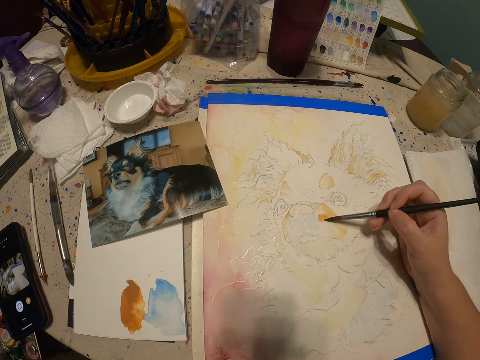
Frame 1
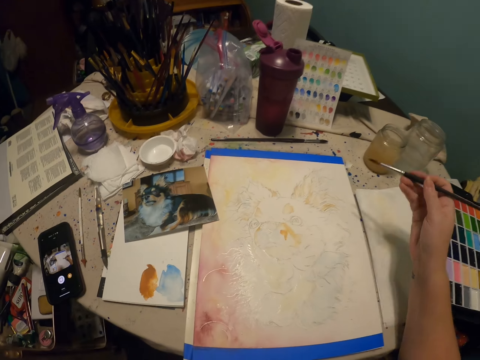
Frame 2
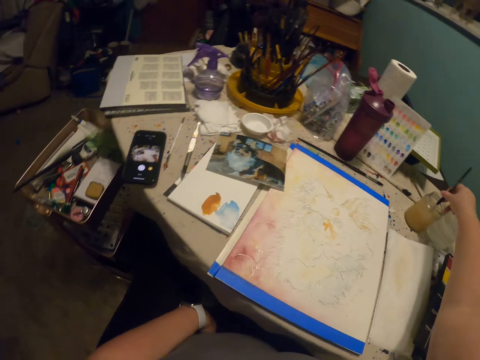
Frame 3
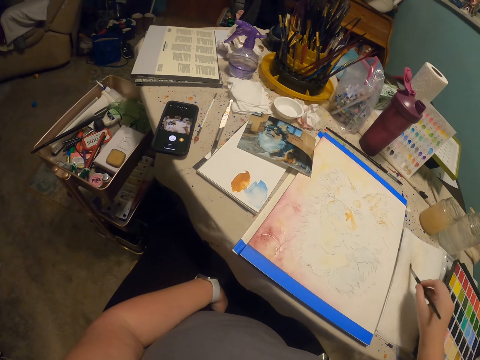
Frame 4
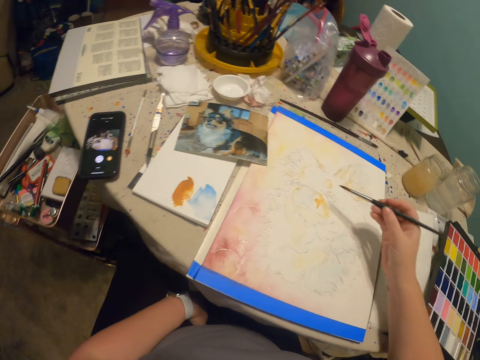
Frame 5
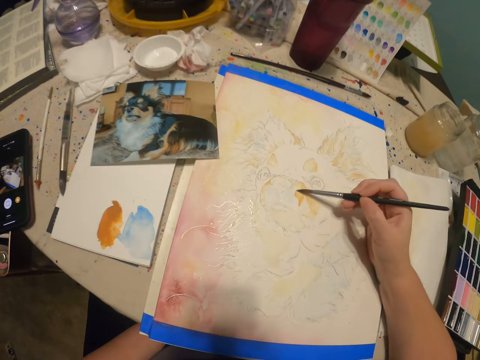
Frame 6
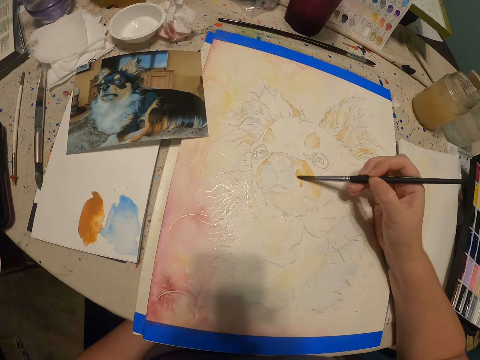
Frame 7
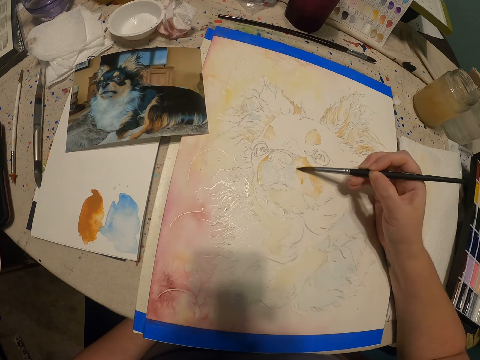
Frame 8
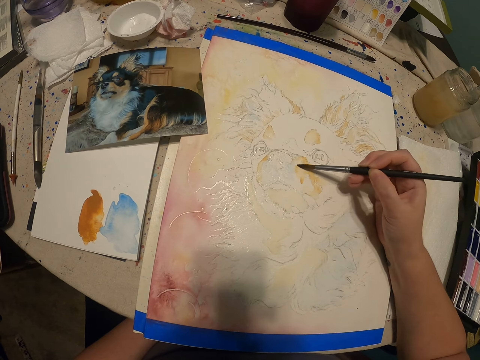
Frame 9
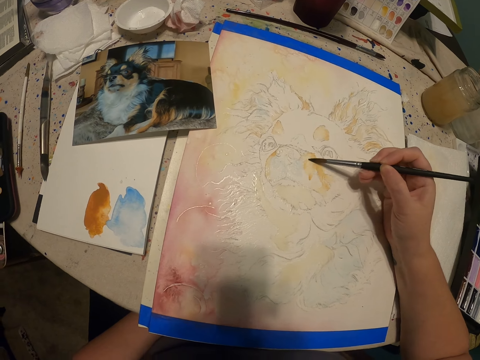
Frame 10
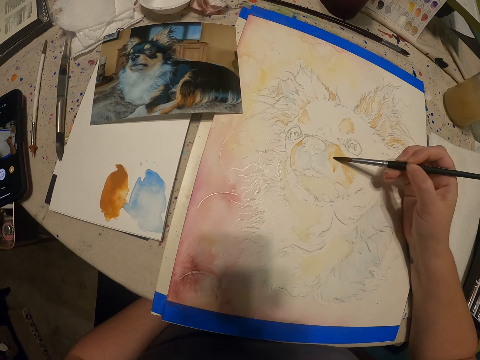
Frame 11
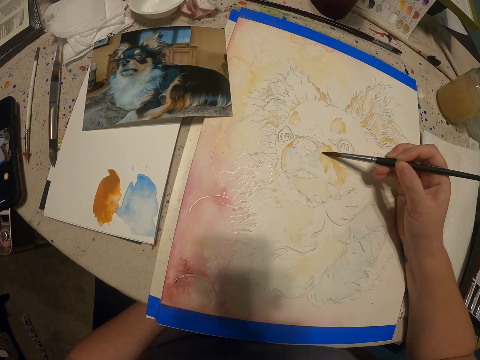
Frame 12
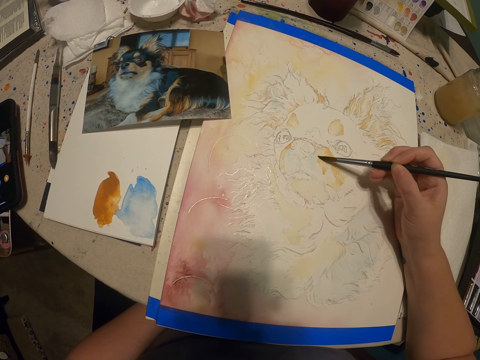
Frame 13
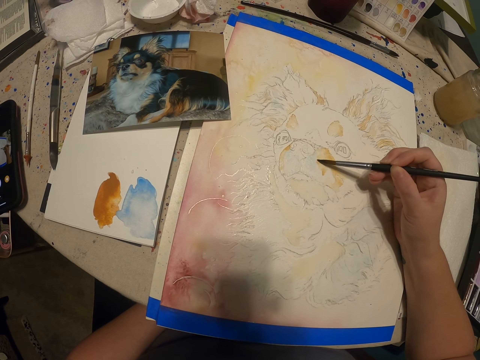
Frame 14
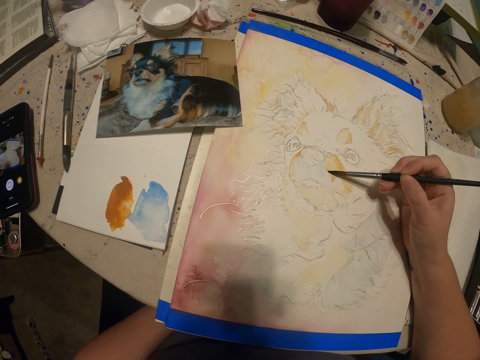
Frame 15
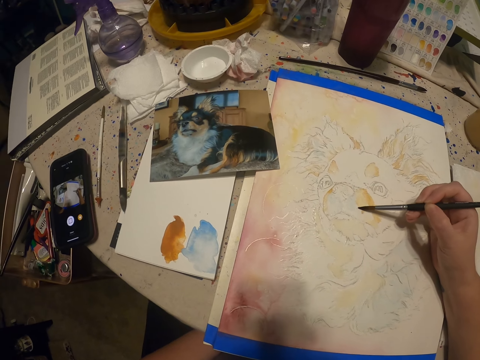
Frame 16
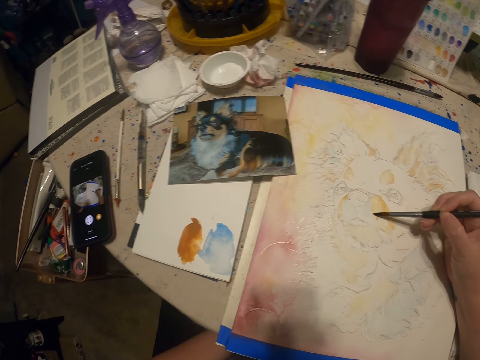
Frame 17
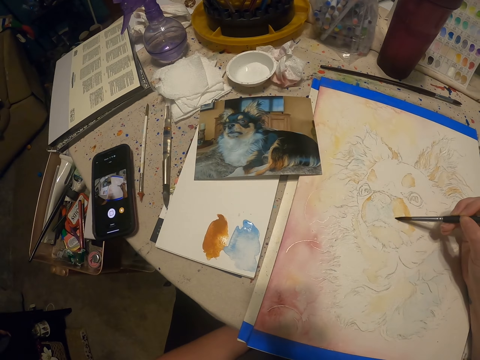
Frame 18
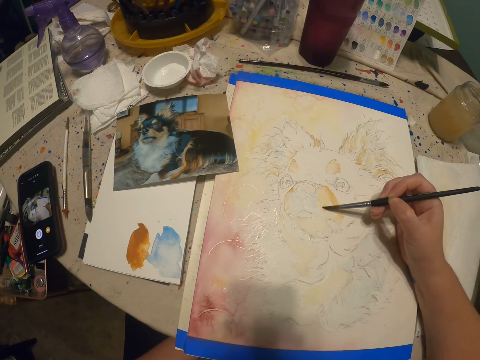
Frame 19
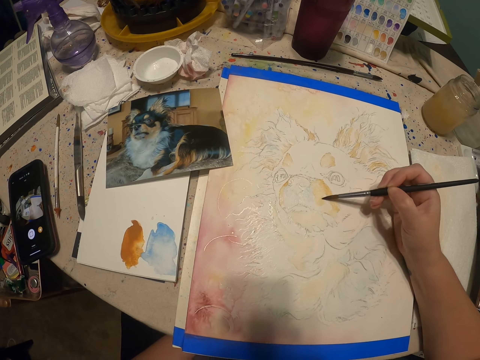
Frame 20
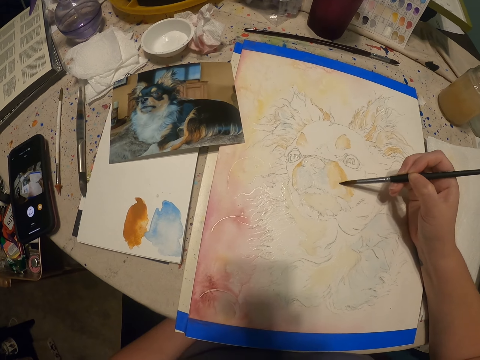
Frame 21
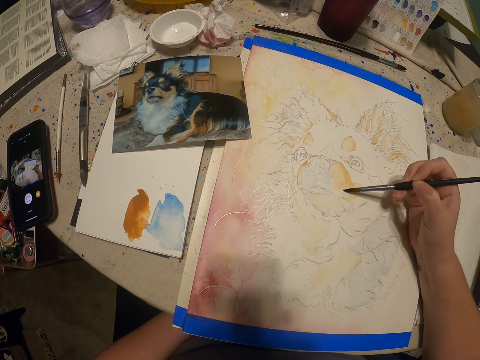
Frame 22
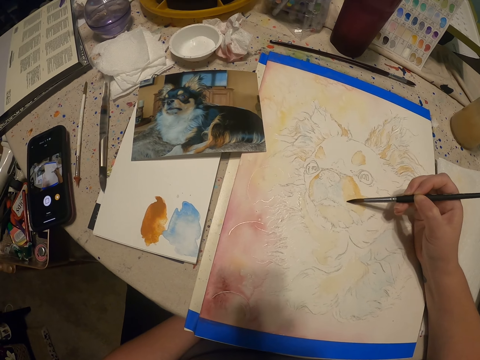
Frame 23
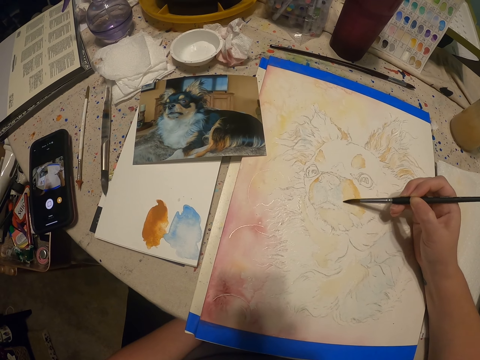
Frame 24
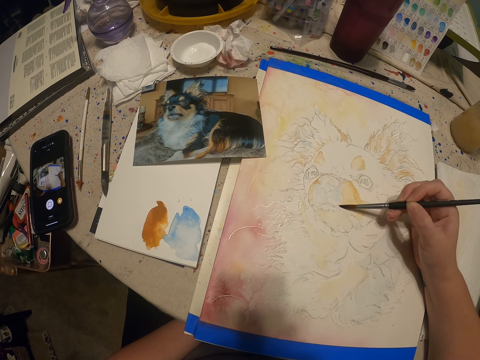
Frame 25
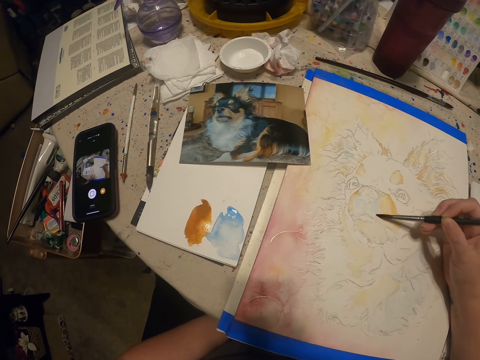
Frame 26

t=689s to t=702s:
The camera wearer paints a drawing. They dip a painting brush into something. They scrape off excess paint from the brush. They paint the drawing.

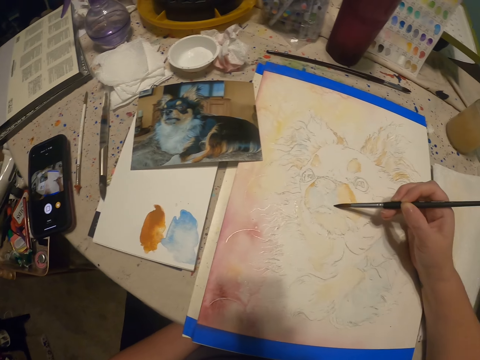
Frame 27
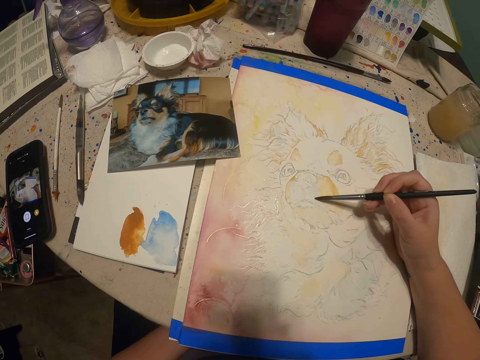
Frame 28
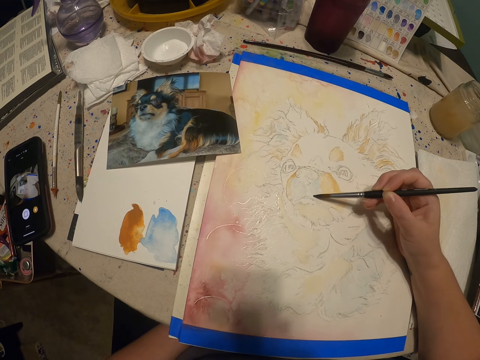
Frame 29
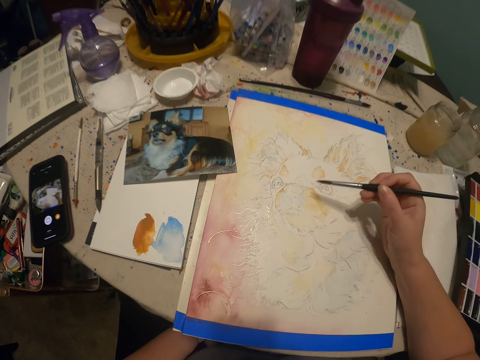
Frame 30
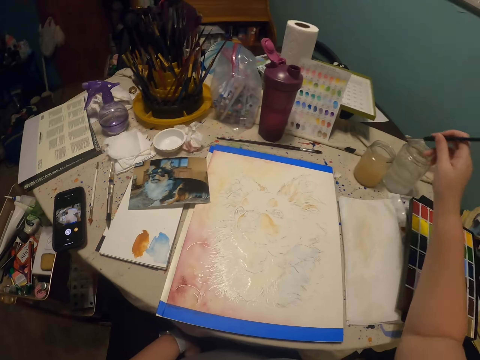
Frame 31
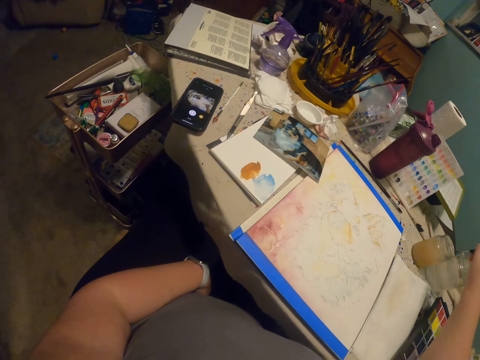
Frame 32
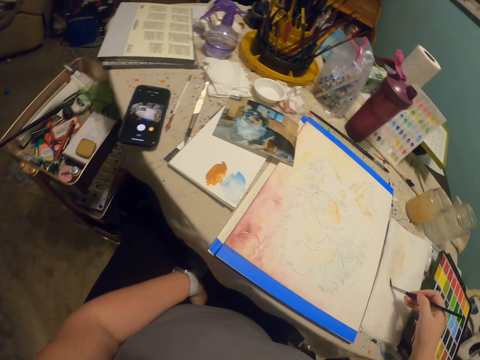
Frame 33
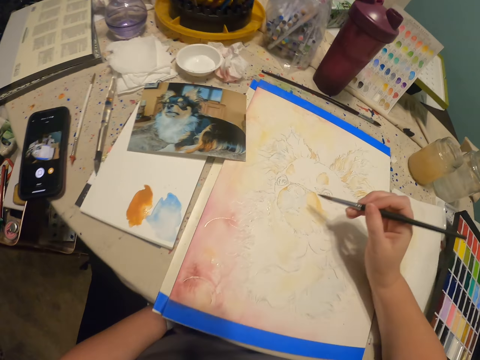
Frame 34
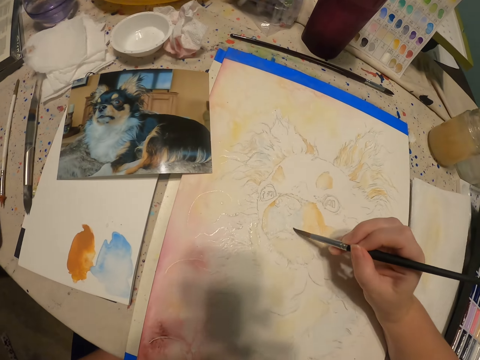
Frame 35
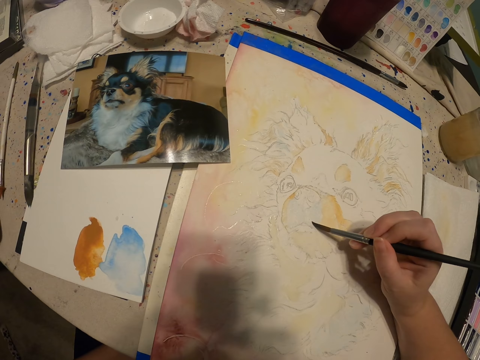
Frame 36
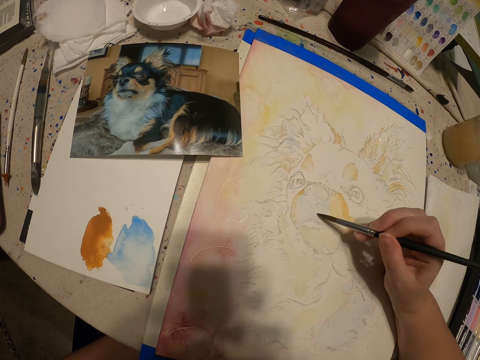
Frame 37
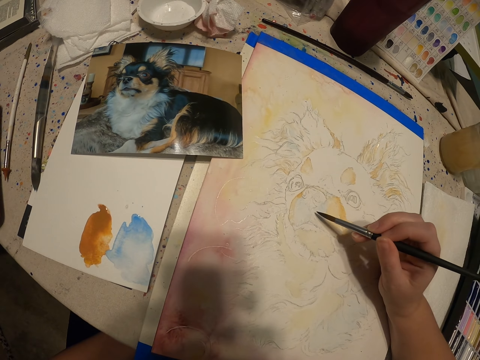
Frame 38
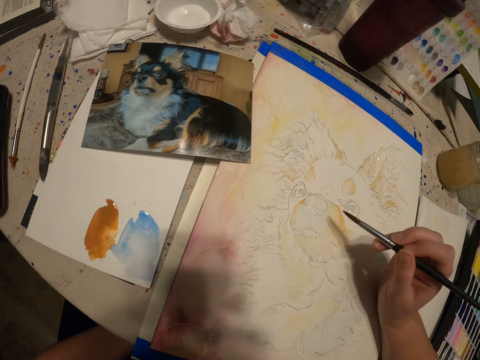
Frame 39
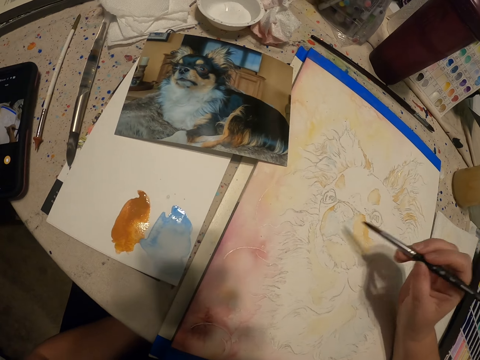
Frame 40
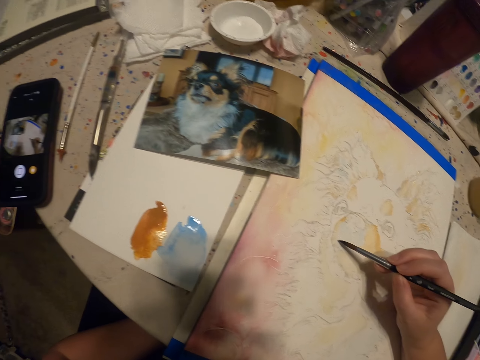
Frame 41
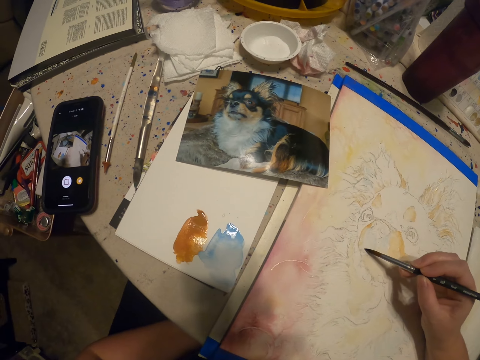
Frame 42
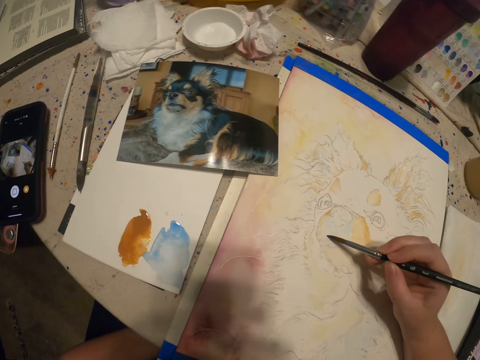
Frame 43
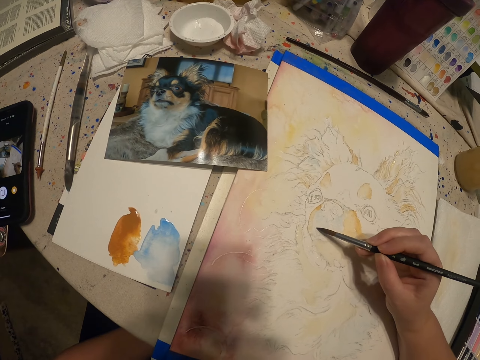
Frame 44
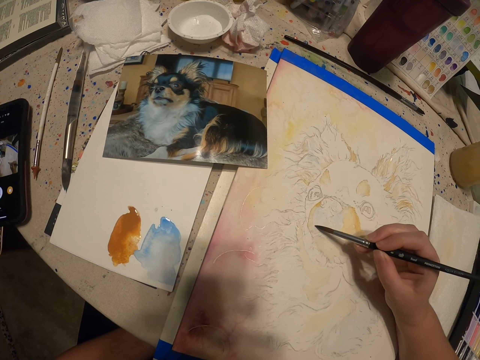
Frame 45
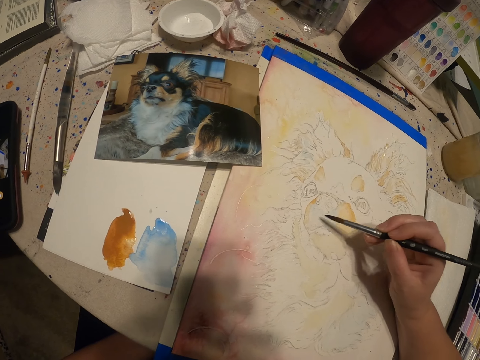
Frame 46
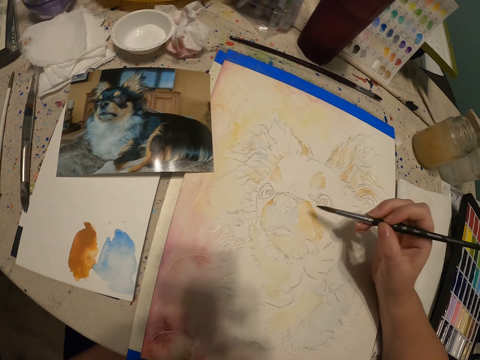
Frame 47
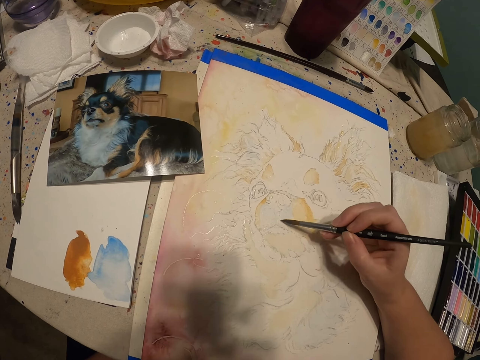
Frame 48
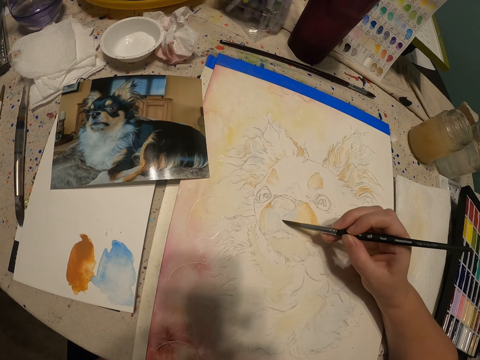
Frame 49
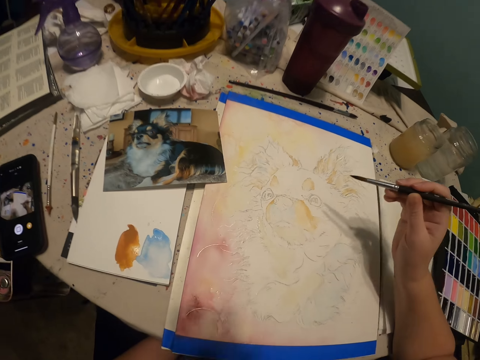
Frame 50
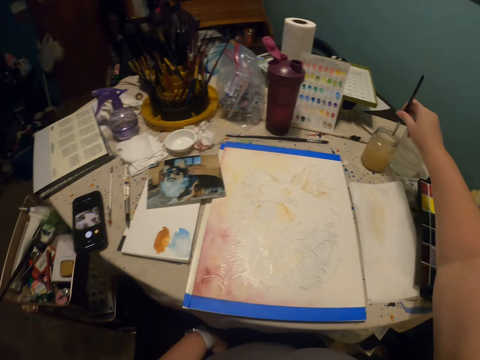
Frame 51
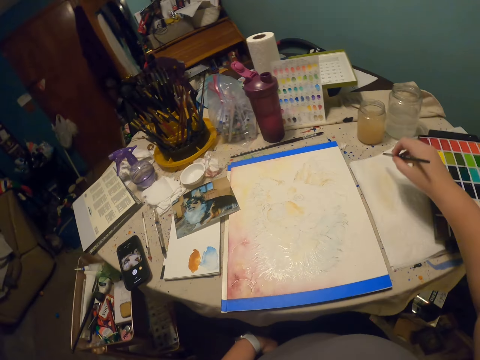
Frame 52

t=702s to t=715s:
The camera wearer dips a painting brush into something. They scrape off excess paint from the brush. They paint a drawing. They dip the painting brush into something.
